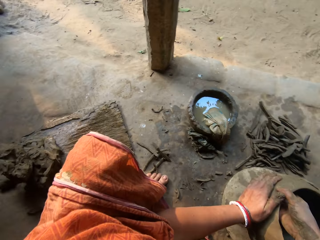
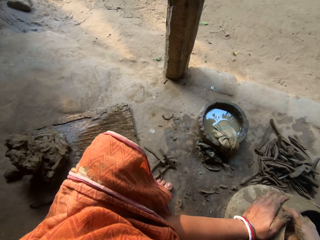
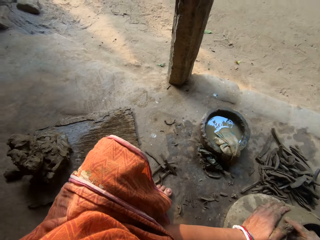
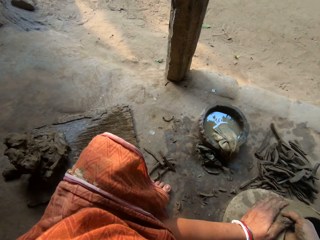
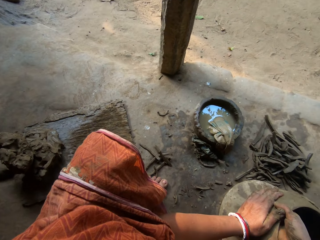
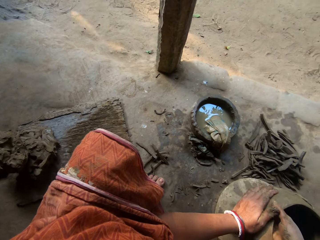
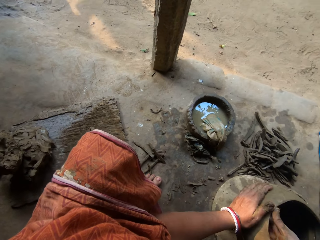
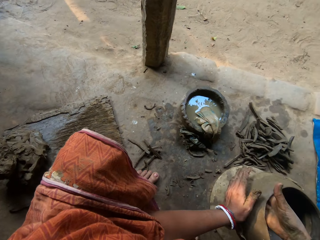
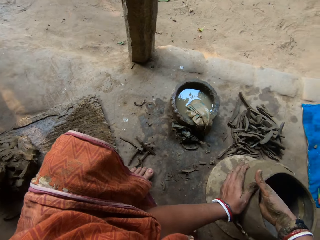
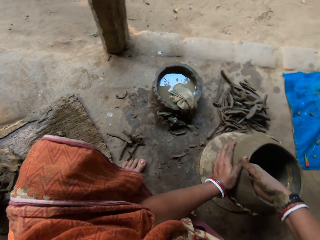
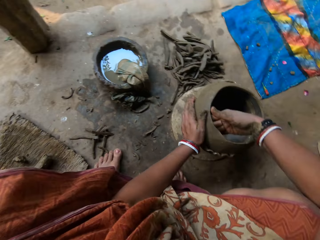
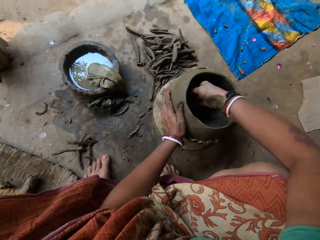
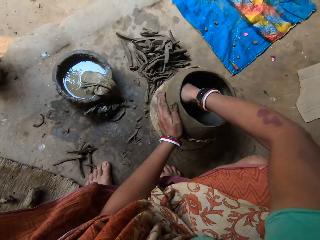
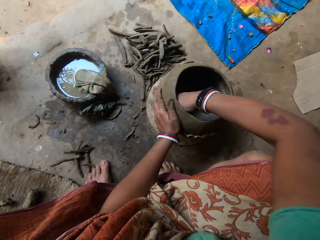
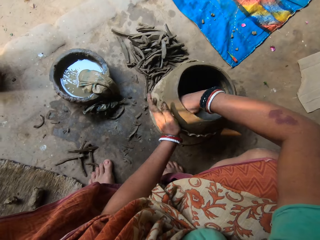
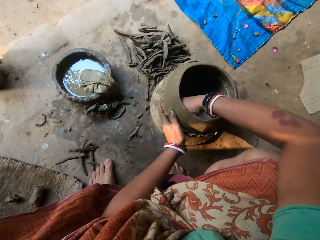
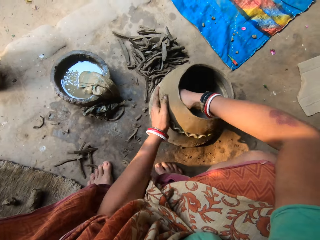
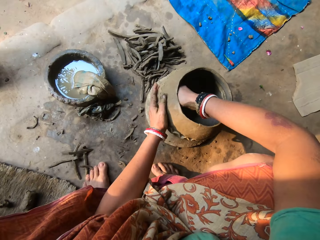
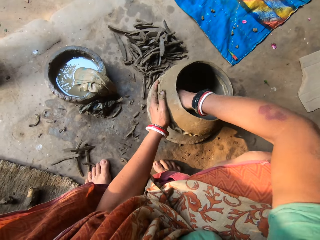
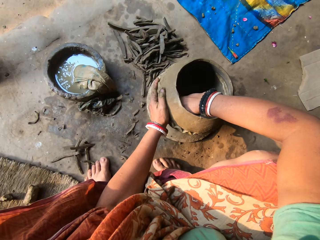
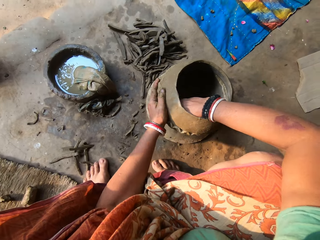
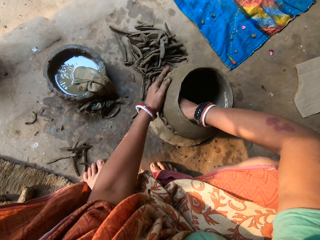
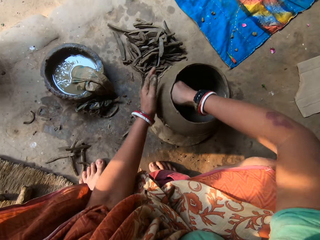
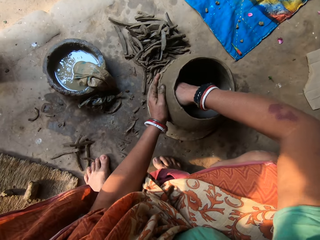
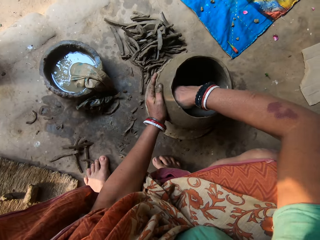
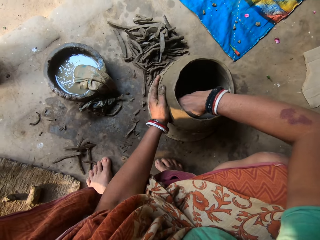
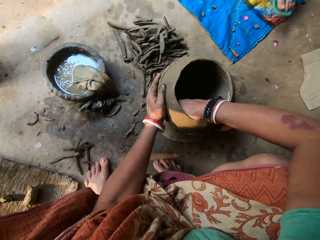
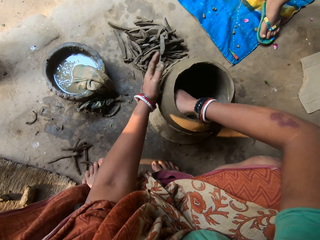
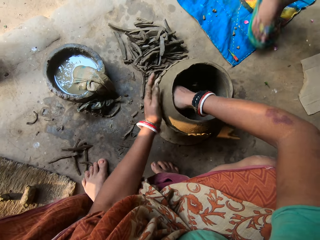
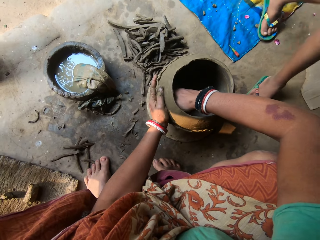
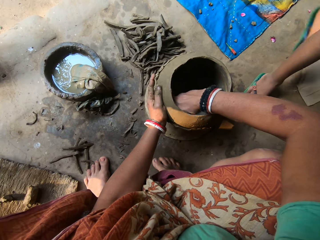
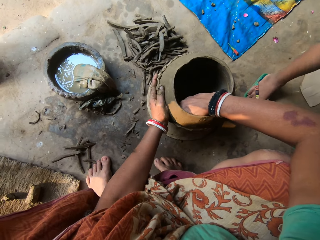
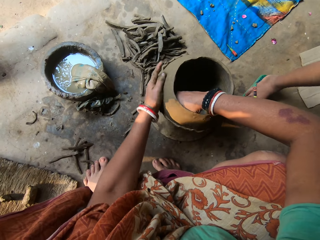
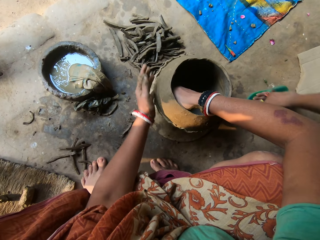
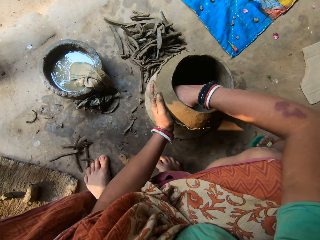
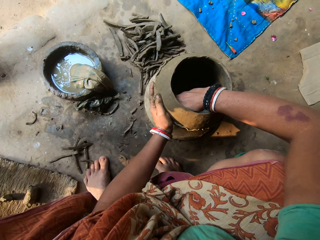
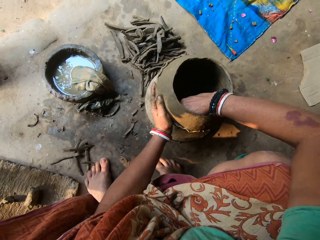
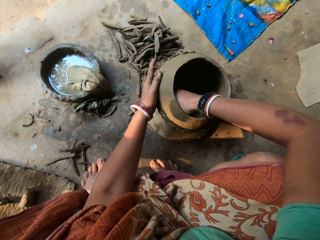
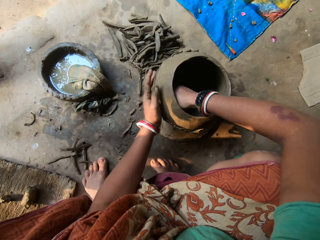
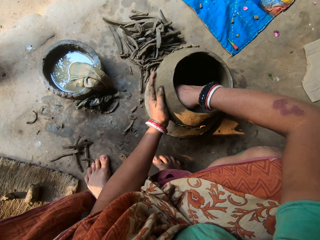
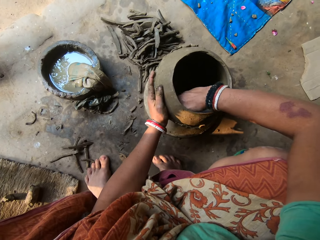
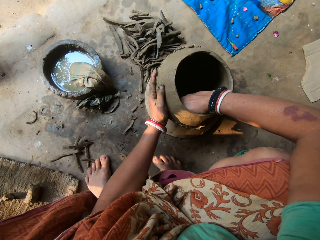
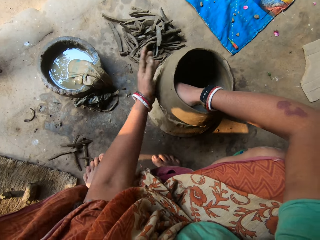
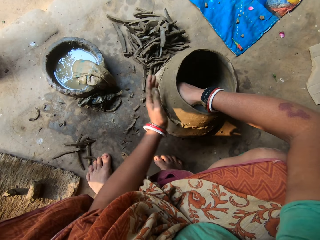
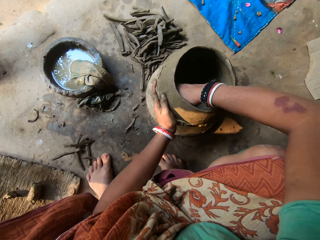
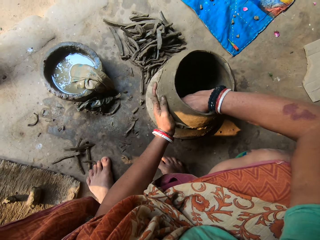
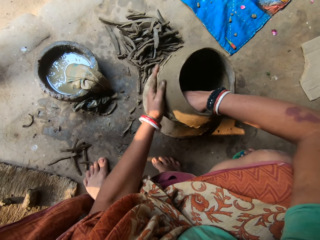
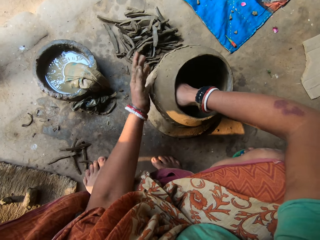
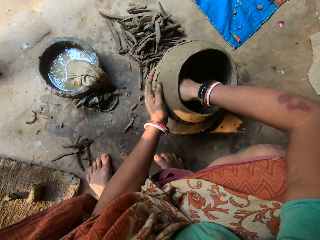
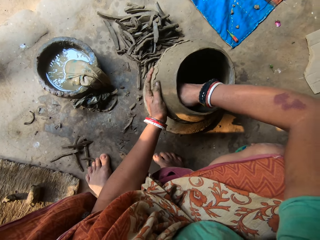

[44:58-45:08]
The camera wearer converses with a child. The child moves to the camera wearer.

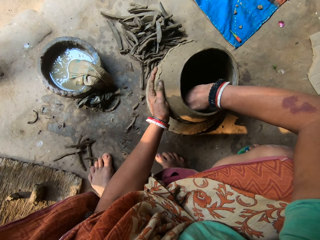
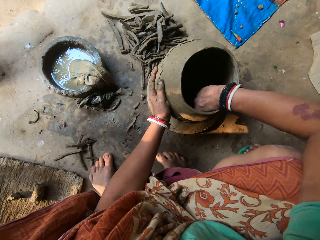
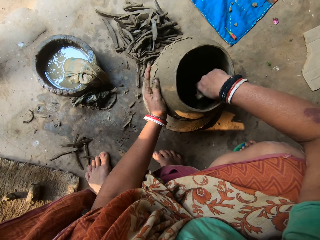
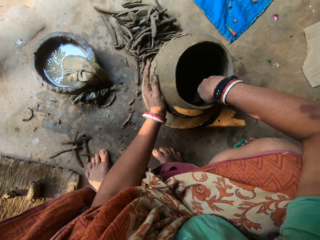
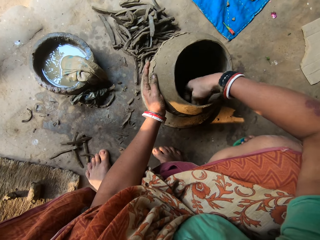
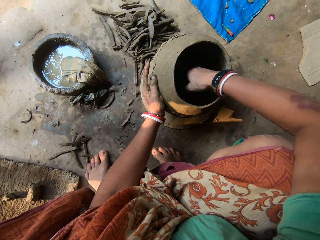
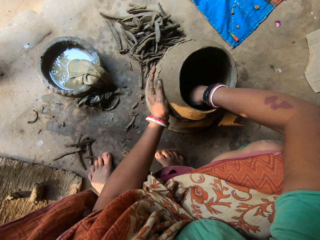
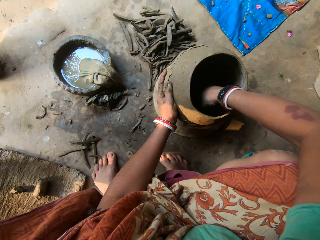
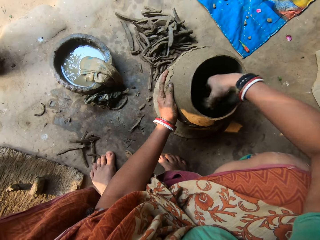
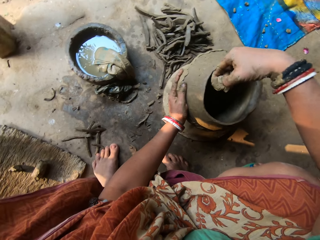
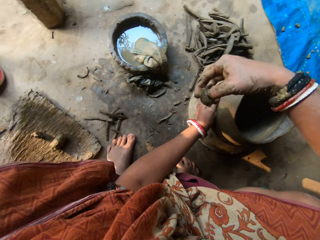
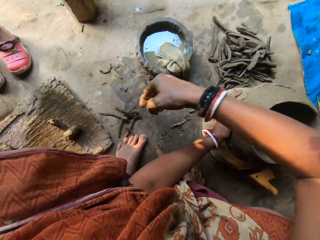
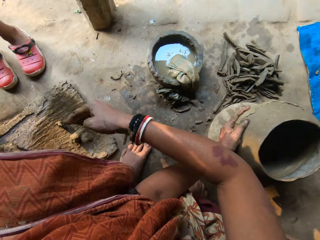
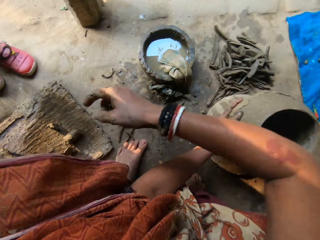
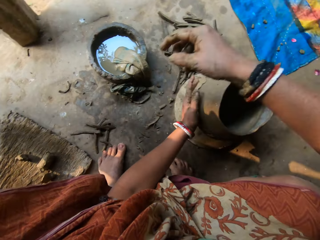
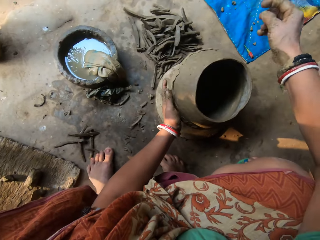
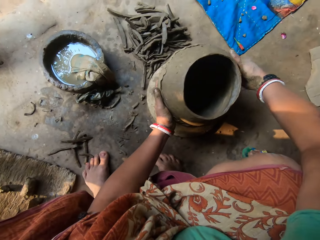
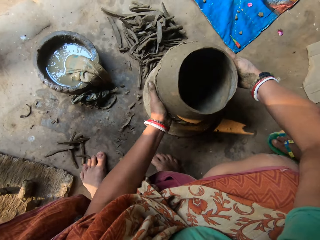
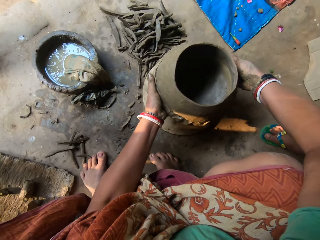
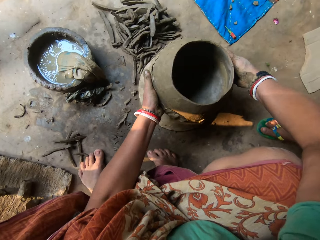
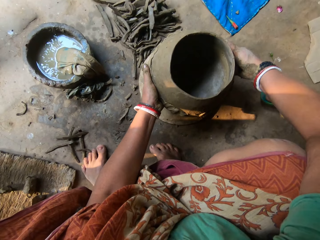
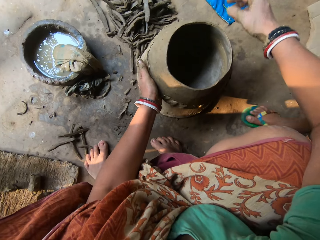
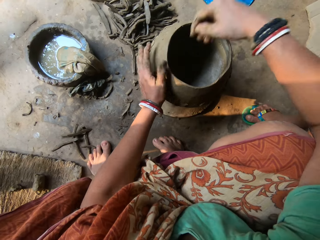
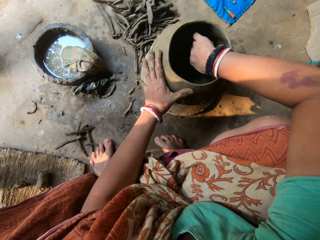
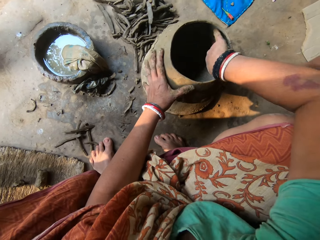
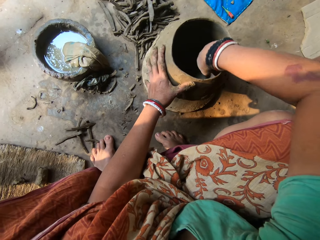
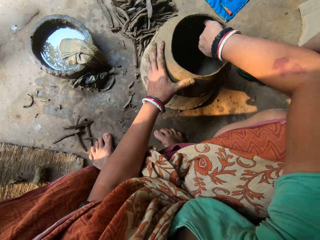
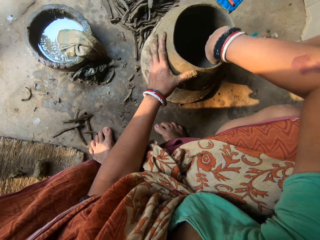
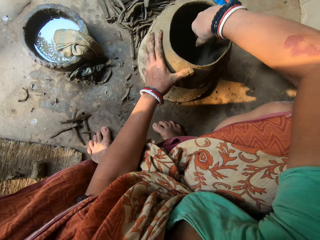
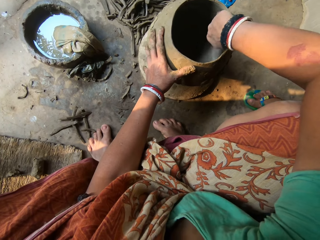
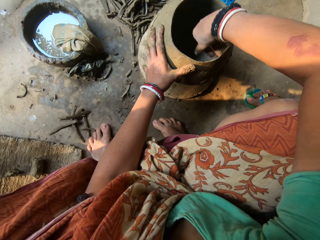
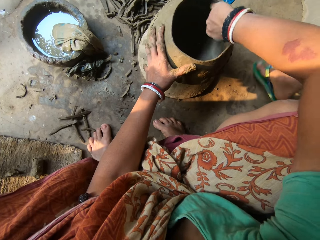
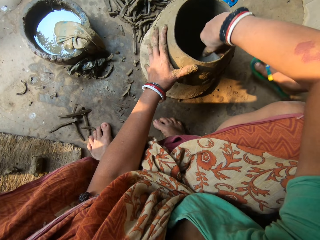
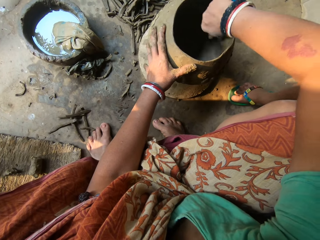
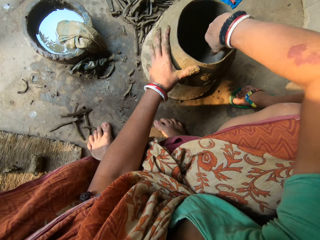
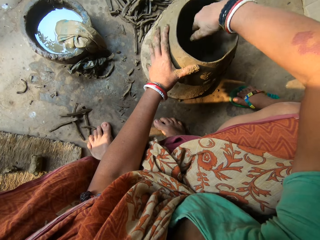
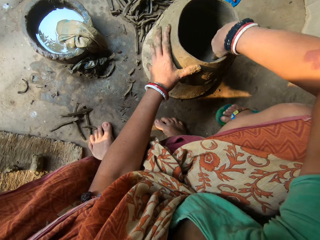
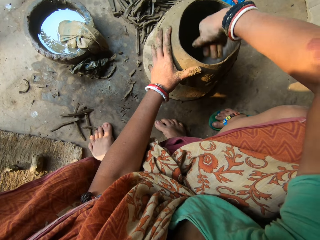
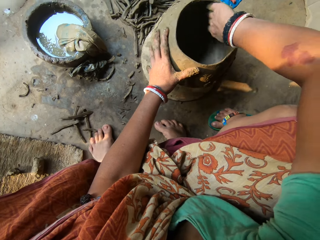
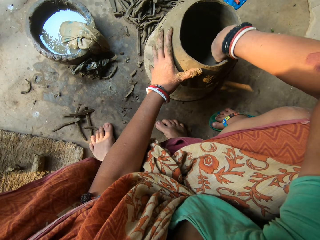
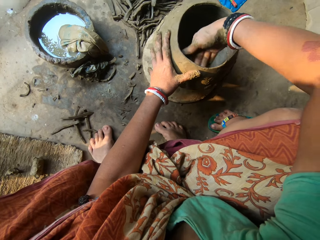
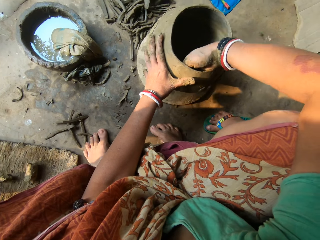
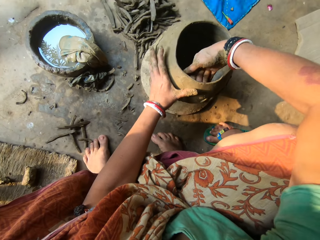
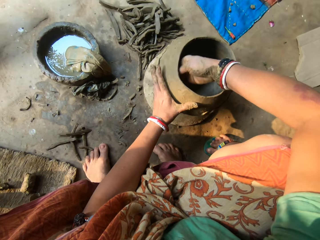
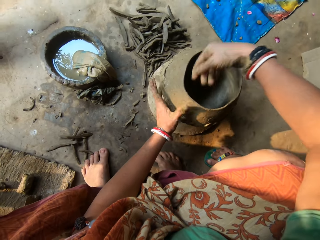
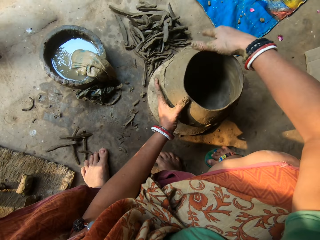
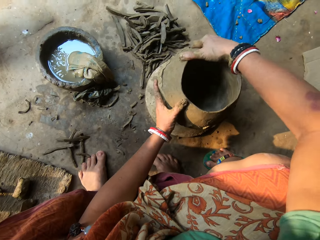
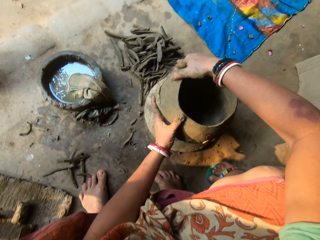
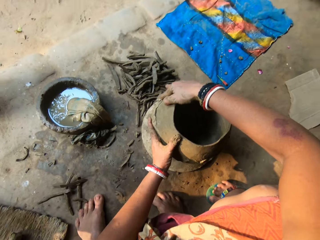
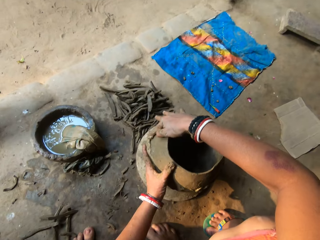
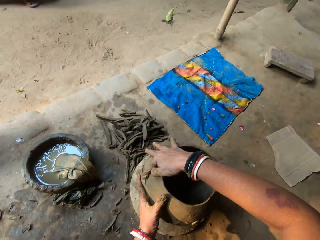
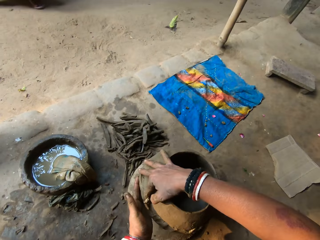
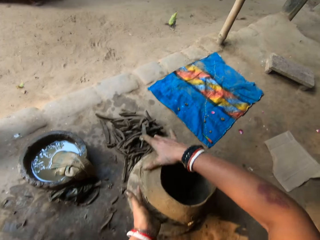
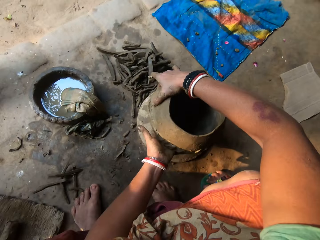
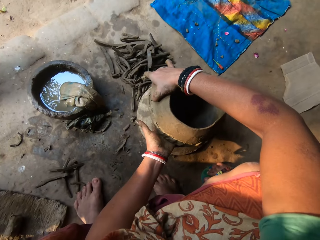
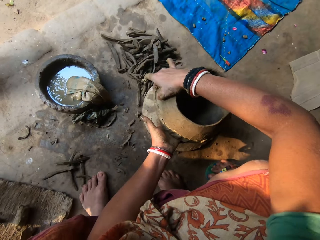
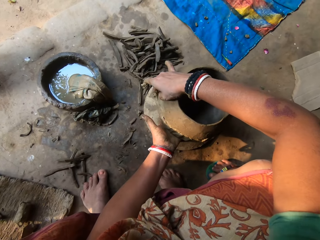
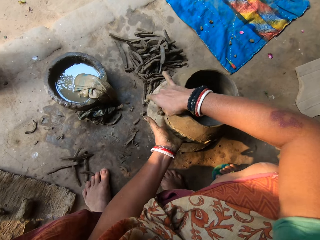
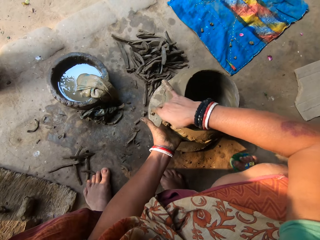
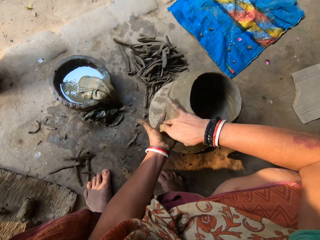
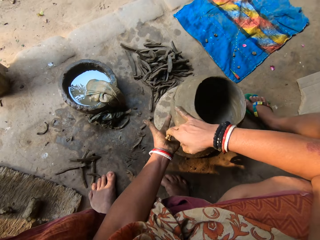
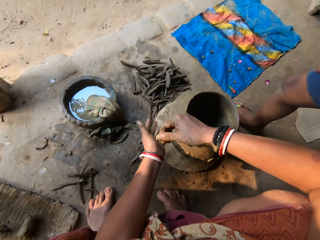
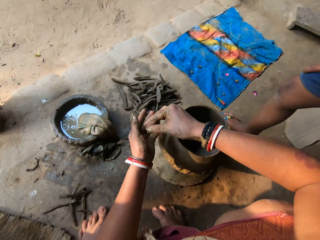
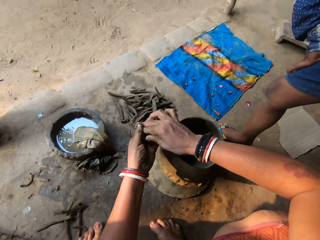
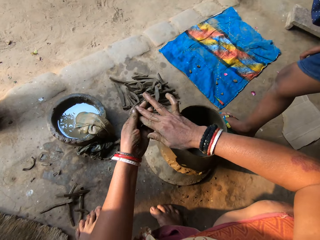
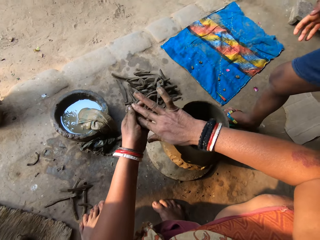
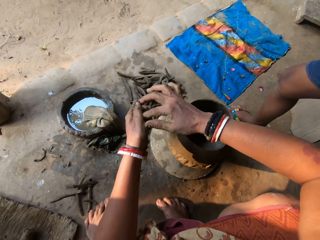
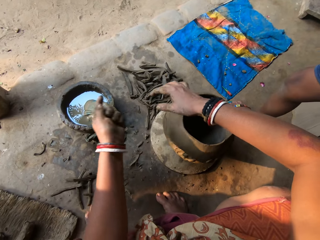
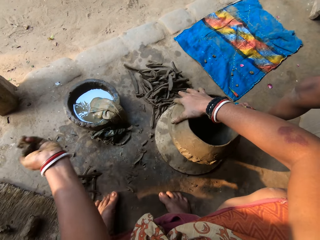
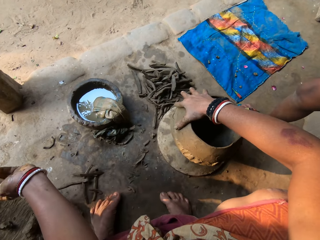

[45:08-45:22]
The camera wearer throws the clay in her right hand on the wood. She raises the pot and returns it to the ground. She smoothens the inside of the ceramic clay with her right hand. She removes excess clay in the clay pot. She smoothens the pot with her right hand. A boy moves his legs. The camera wearer picks up the clay with the left hand. The boy interacts with the camera wearer.
